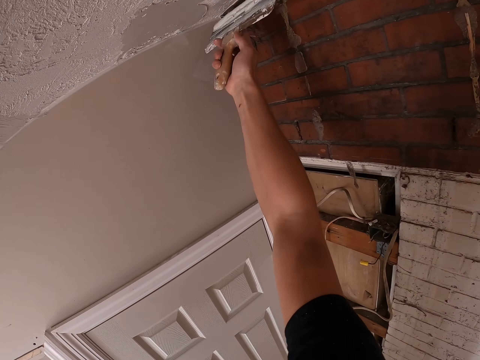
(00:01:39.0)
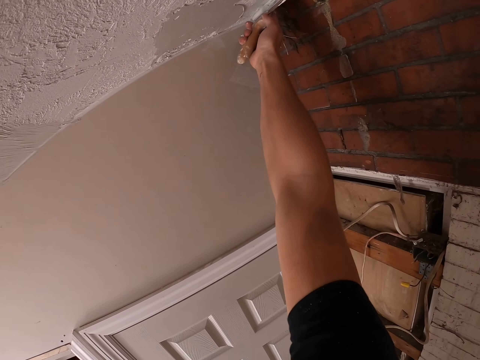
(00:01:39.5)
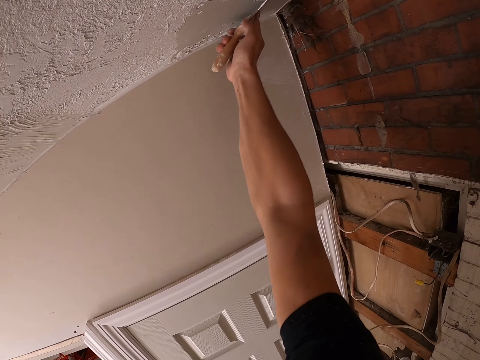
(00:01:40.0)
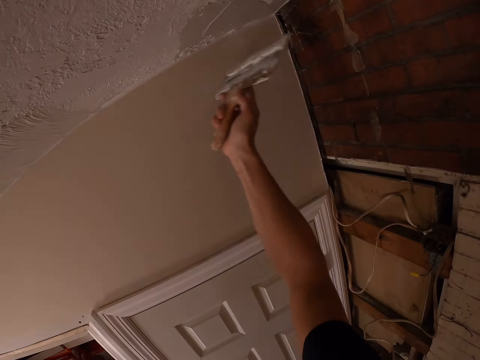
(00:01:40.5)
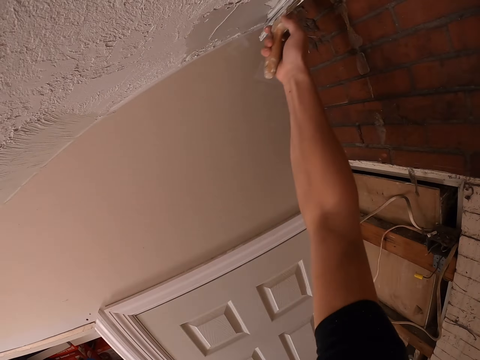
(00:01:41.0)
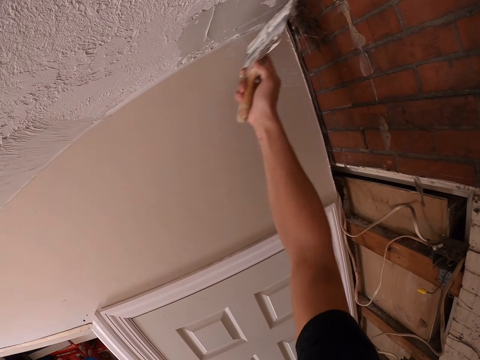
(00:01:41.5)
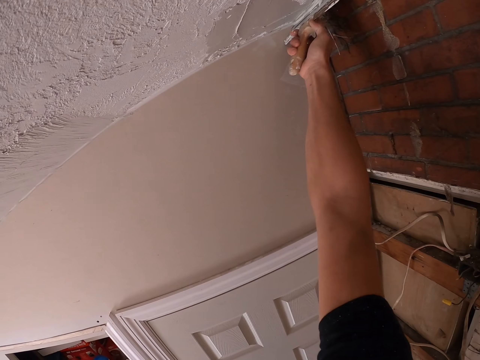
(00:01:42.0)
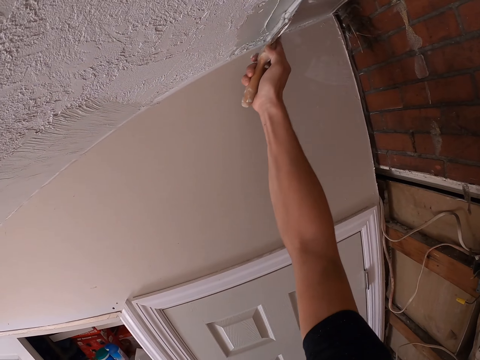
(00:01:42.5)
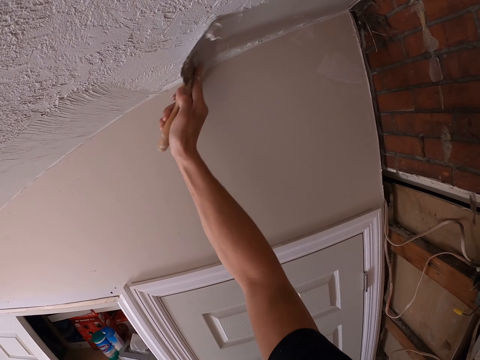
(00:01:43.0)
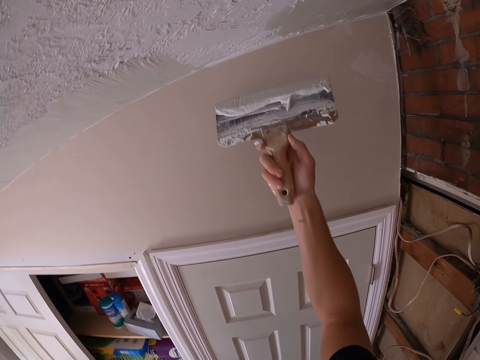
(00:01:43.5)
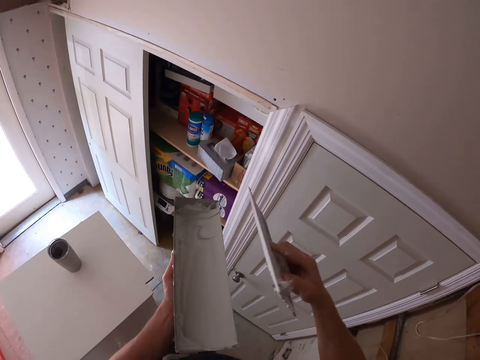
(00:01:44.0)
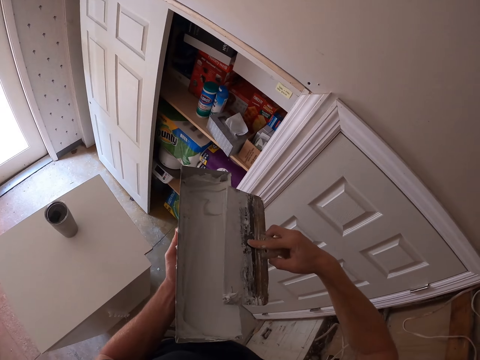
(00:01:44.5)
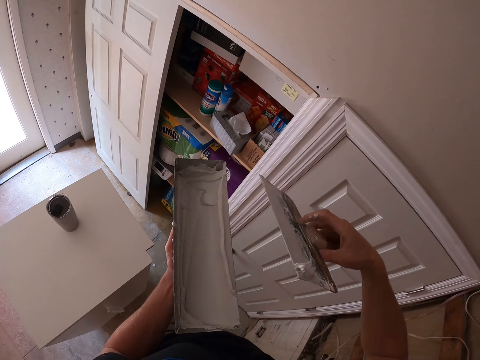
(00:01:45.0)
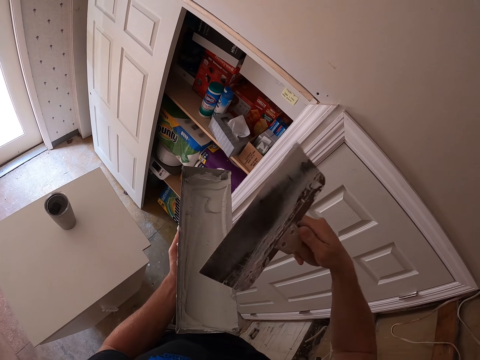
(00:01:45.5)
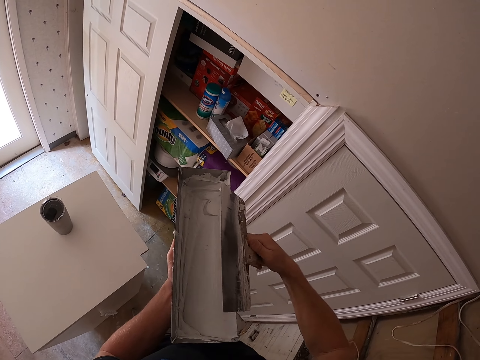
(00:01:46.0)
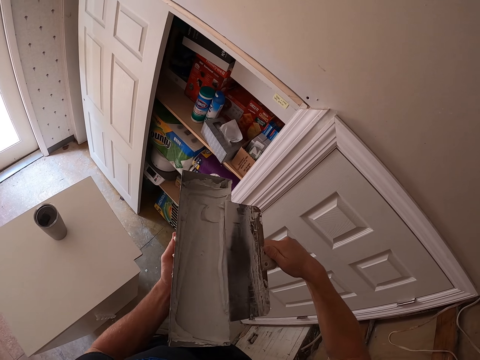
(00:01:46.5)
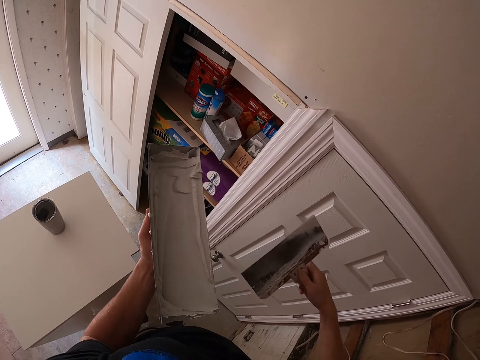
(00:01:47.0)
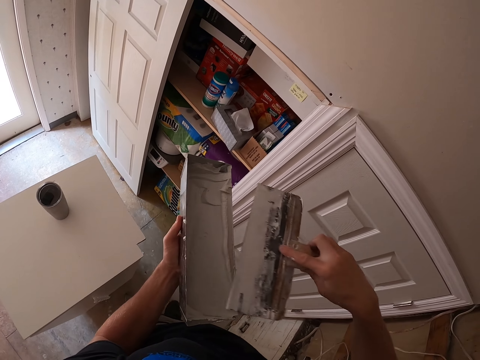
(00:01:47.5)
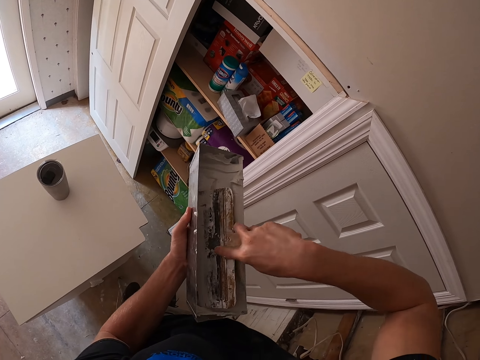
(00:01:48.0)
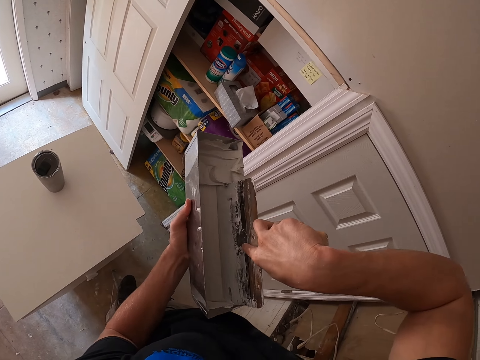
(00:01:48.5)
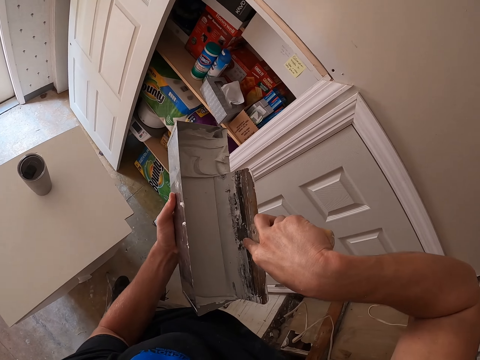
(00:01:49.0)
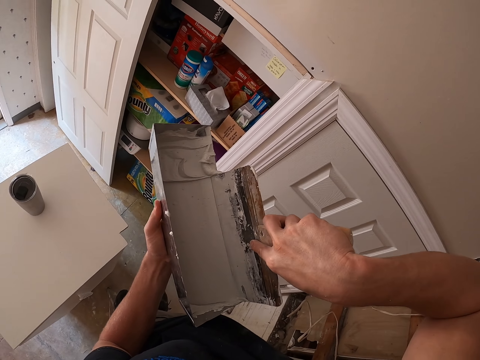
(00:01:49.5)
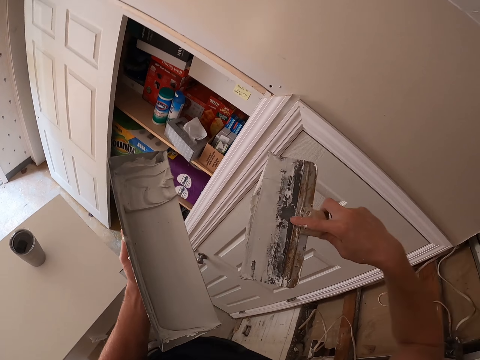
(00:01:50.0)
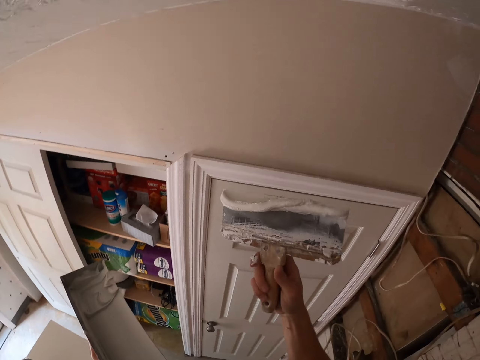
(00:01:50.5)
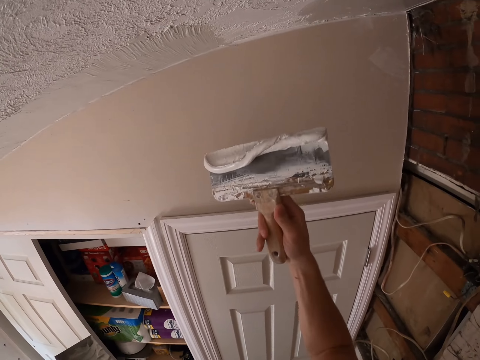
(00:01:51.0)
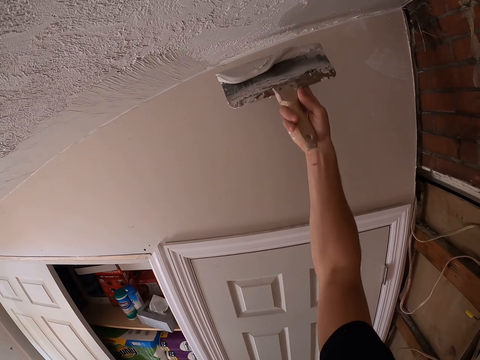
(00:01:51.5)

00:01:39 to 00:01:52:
The camera wearer paints the wall. They remove excess paint from the paintbrush. They dip the paintbrush in the paint container.

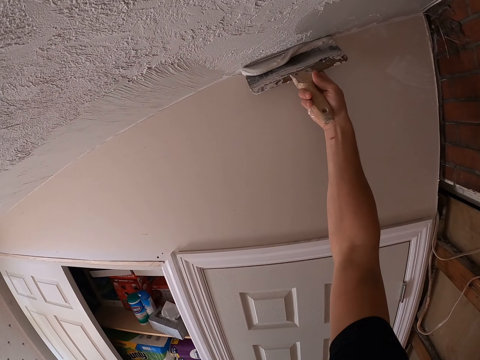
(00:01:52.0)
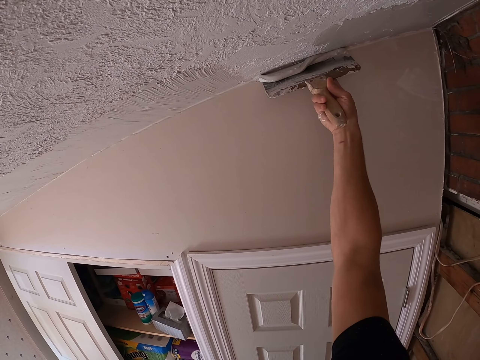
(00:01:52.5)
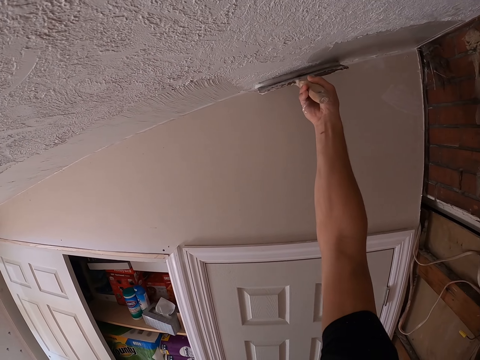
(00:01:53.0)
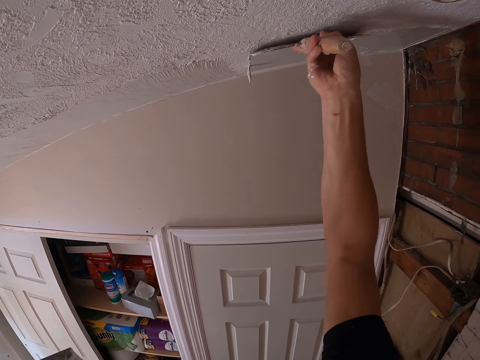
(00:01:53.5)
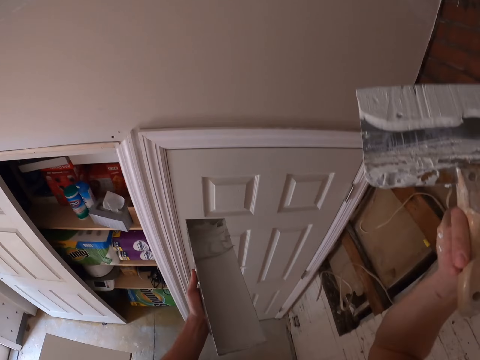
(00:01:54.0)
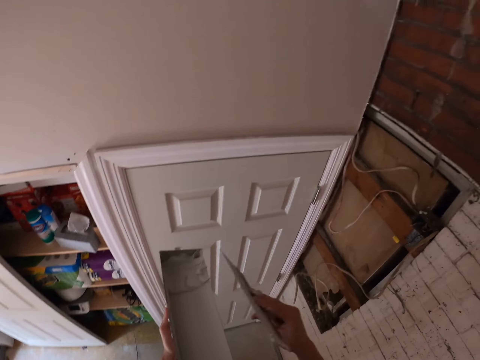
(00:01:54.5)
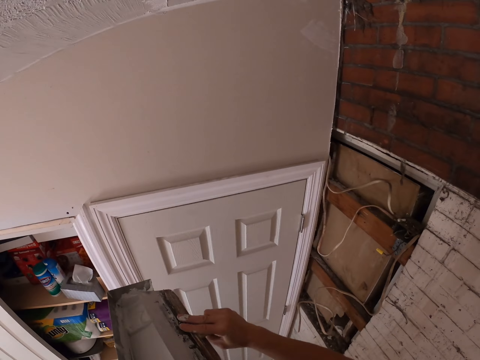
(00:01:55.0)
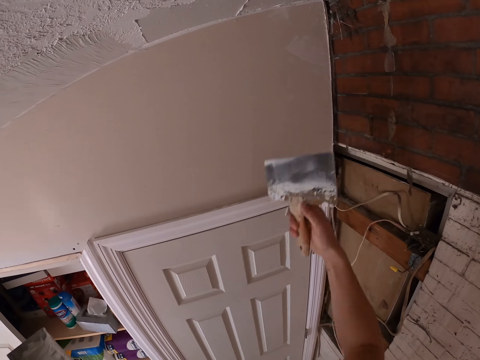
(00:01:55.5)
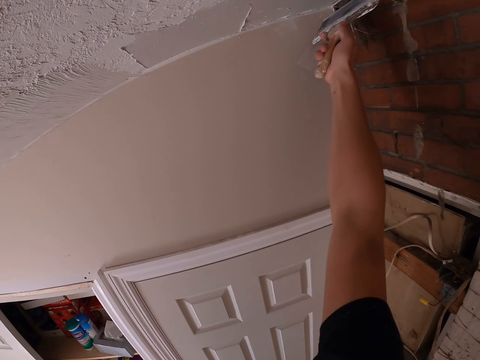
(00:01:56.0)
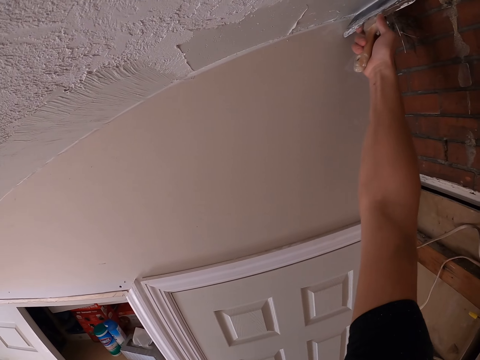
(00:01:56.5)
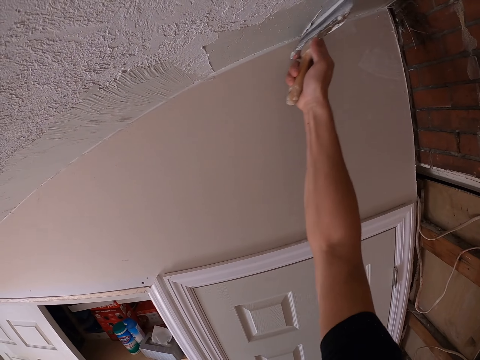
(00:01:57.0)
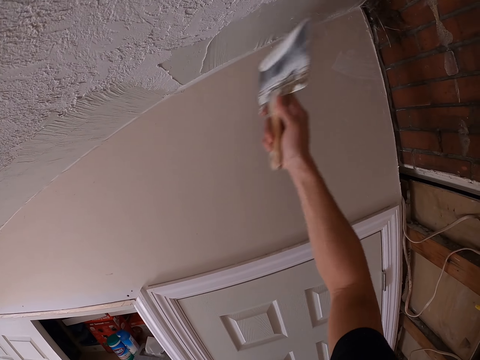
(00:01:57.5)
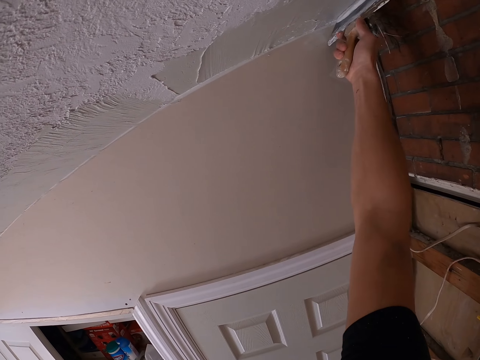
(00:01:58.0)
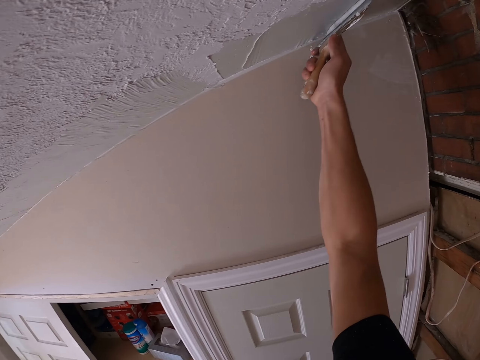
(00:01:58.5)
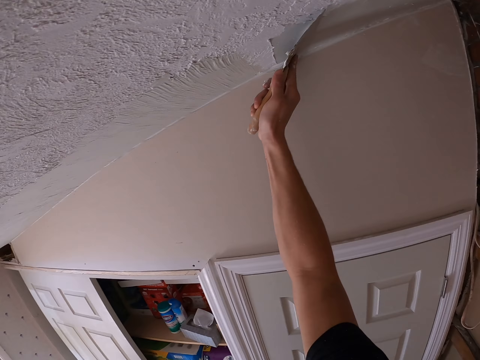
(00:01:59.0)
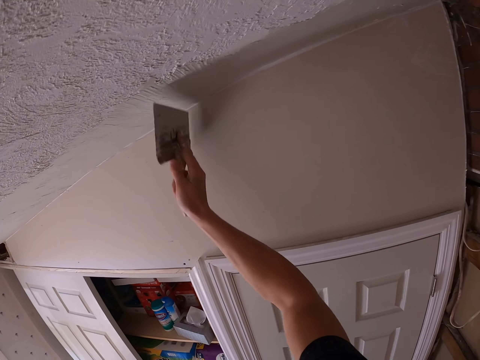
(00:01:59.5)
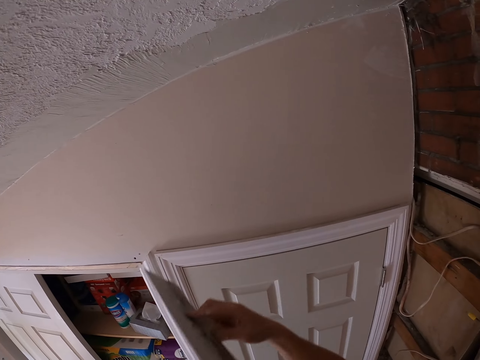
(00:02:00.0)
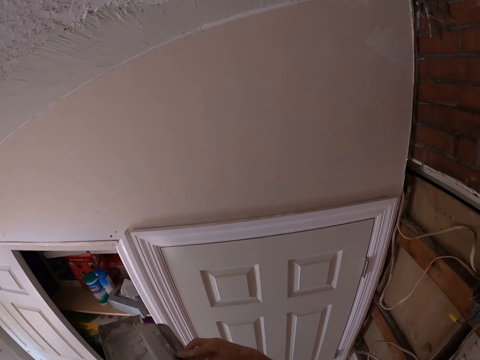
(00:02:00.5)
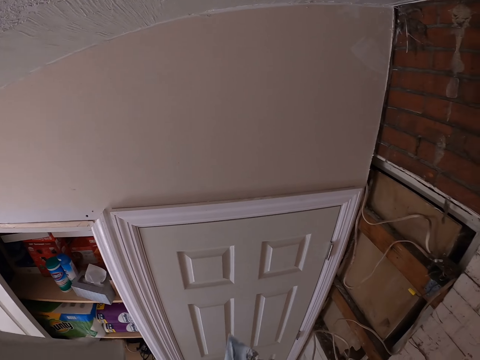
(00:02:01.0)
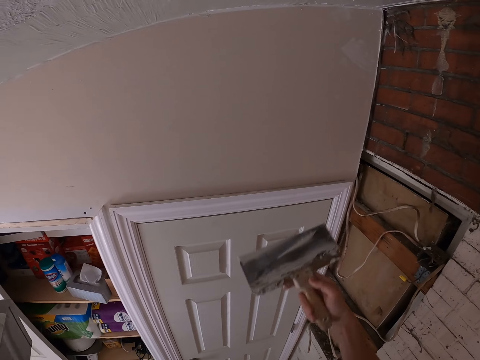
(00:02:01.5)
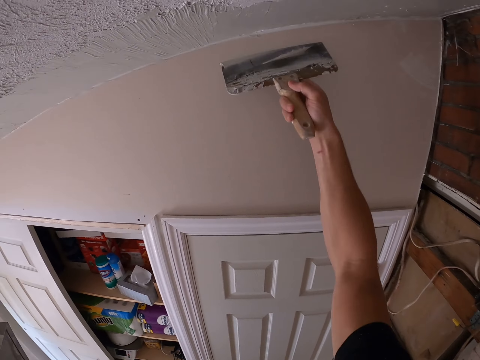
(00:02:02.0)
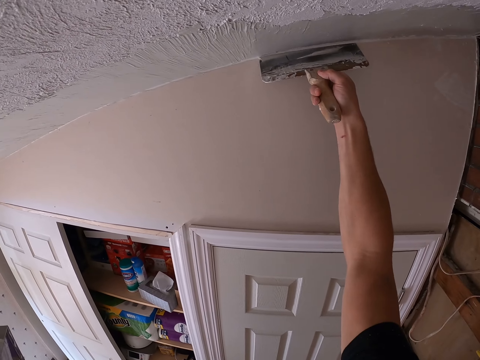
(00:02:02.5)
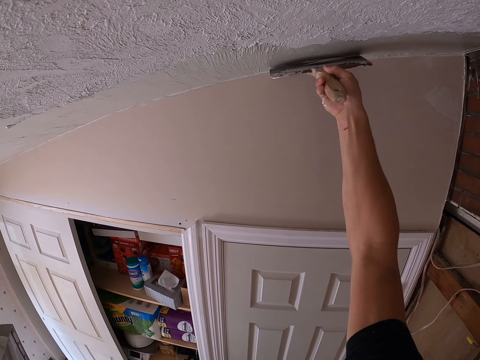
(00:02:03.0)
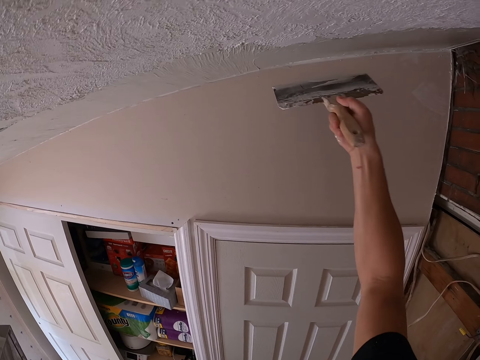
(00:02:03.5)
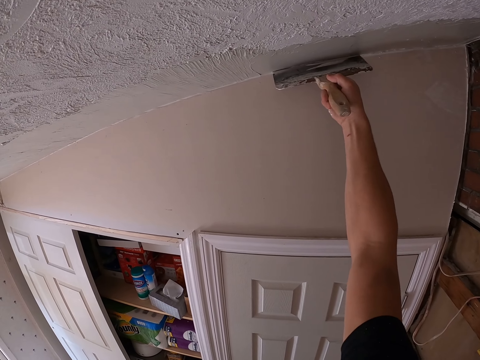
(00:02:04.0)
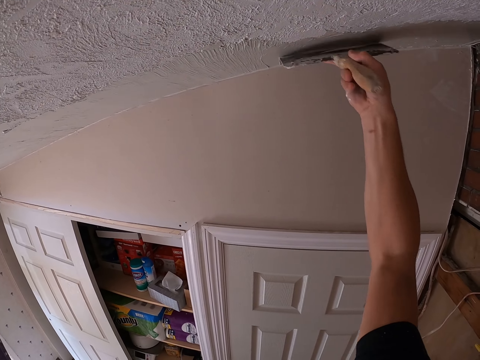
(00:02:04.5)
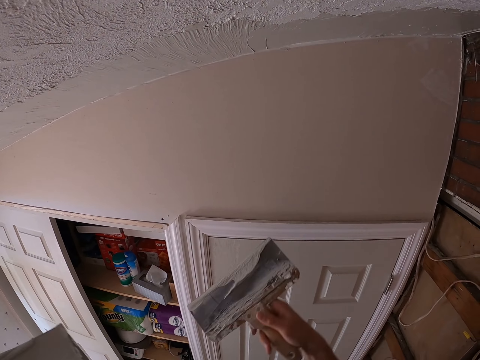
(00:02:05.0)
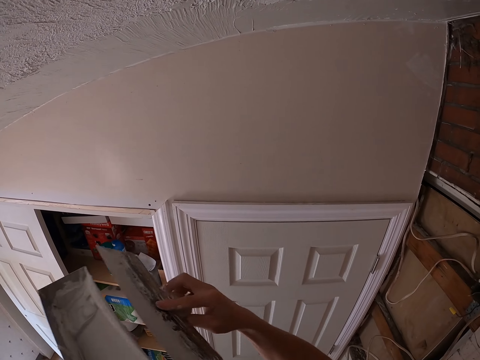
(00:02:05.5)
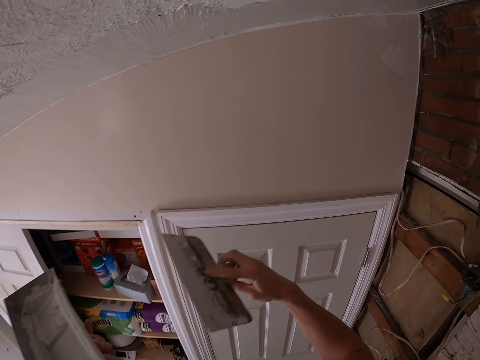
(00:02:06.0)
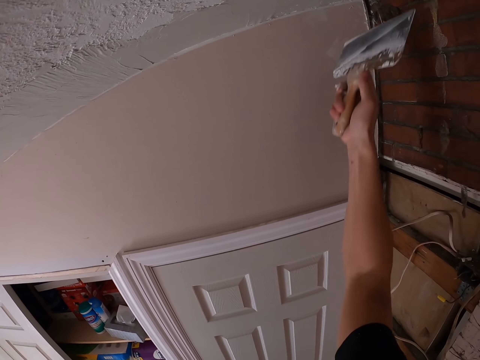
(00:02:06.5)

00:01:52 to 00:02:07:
The camera wearer paints the wall. They remove excess paint from the paintbrush. They paint the wall. They remove excess paint from the paintbrush. They paint the wall. They remove excess paint from the paintbrush.
